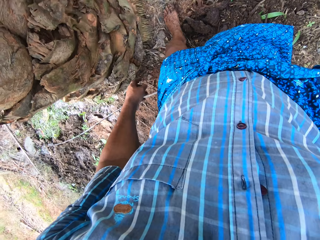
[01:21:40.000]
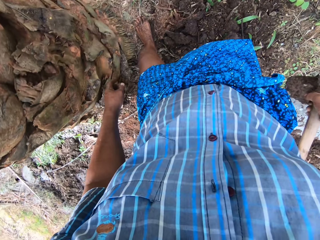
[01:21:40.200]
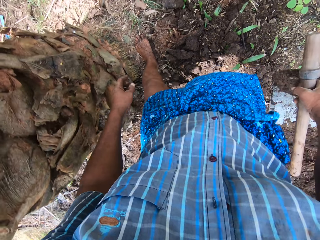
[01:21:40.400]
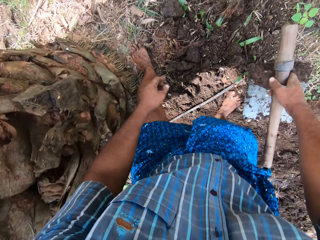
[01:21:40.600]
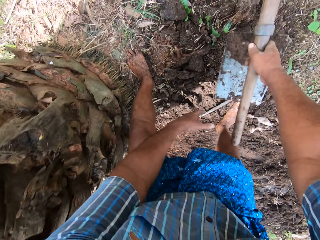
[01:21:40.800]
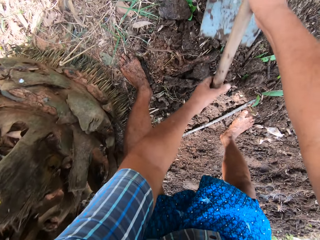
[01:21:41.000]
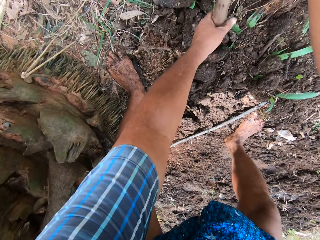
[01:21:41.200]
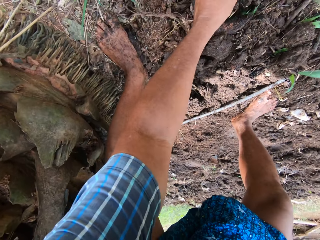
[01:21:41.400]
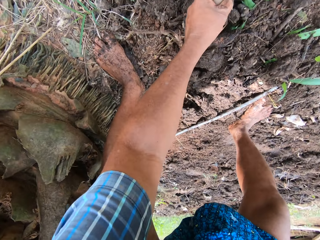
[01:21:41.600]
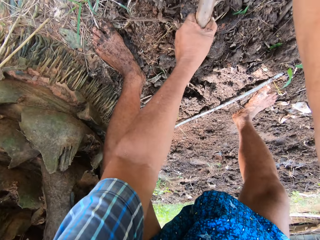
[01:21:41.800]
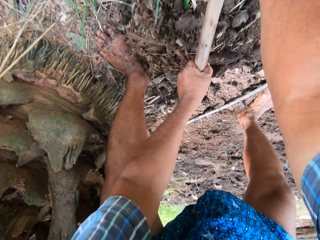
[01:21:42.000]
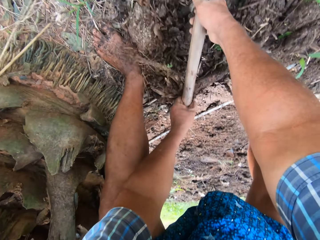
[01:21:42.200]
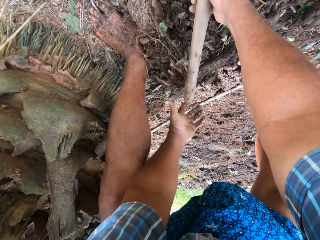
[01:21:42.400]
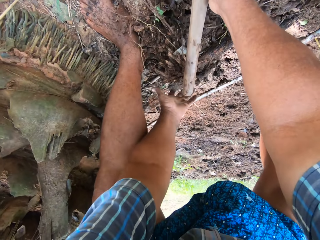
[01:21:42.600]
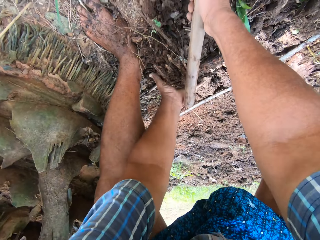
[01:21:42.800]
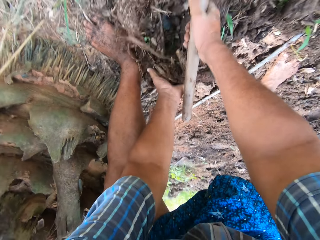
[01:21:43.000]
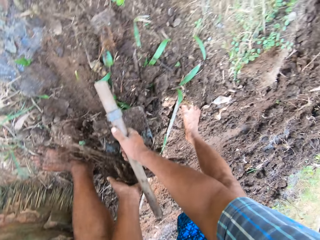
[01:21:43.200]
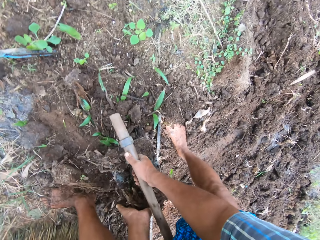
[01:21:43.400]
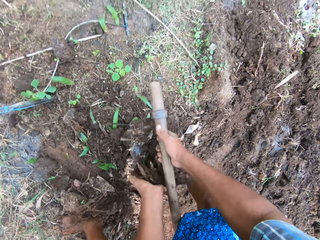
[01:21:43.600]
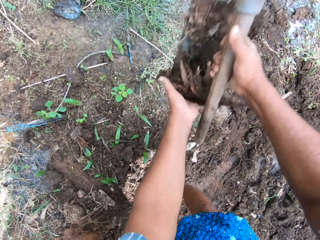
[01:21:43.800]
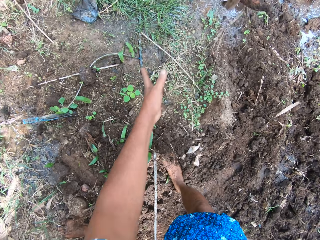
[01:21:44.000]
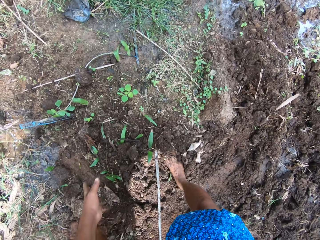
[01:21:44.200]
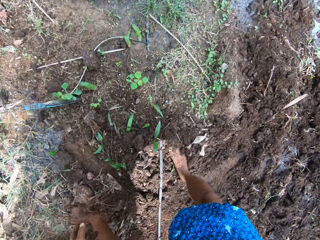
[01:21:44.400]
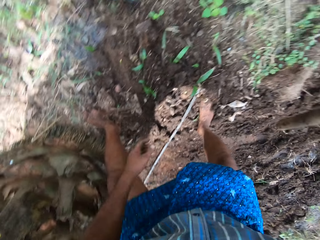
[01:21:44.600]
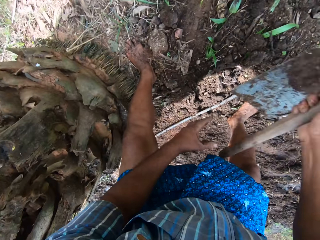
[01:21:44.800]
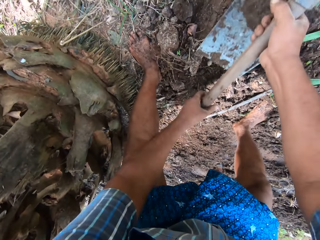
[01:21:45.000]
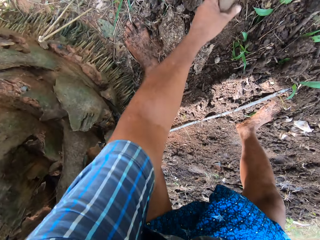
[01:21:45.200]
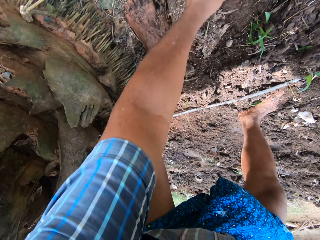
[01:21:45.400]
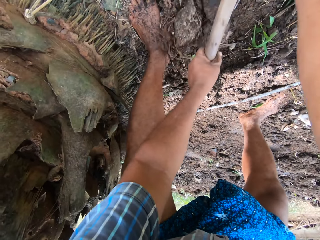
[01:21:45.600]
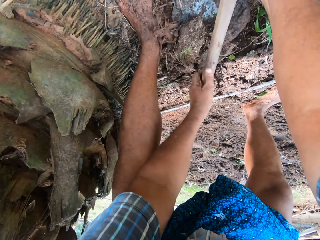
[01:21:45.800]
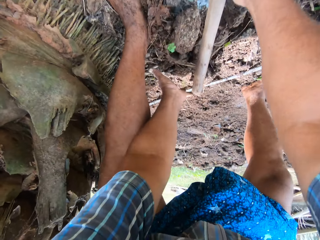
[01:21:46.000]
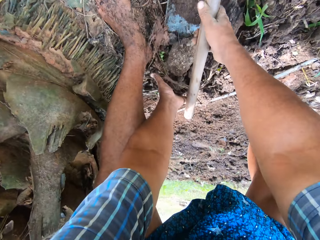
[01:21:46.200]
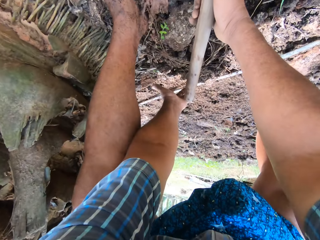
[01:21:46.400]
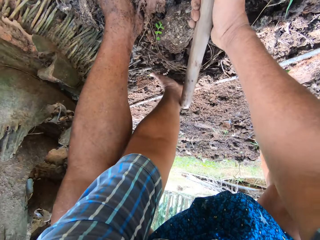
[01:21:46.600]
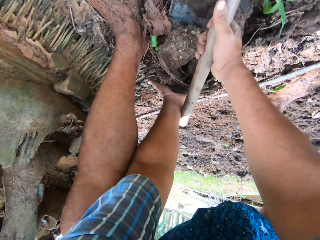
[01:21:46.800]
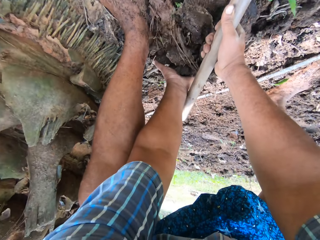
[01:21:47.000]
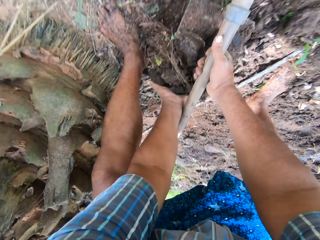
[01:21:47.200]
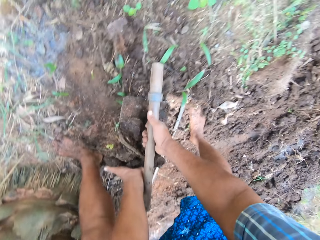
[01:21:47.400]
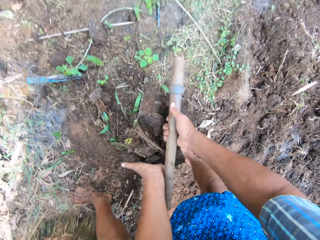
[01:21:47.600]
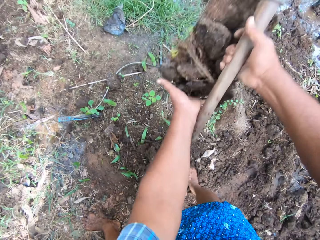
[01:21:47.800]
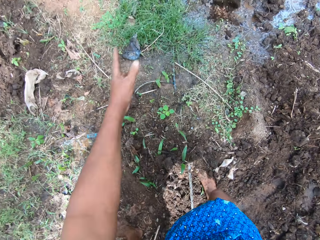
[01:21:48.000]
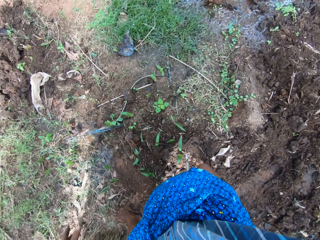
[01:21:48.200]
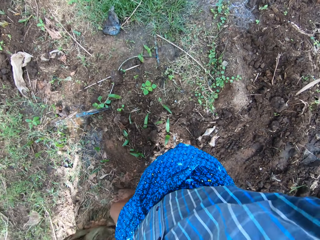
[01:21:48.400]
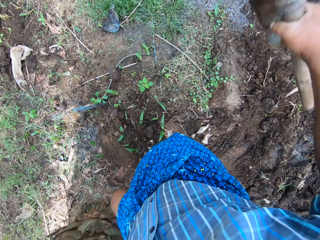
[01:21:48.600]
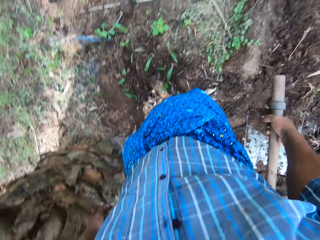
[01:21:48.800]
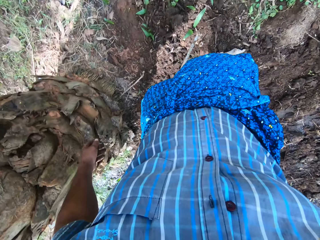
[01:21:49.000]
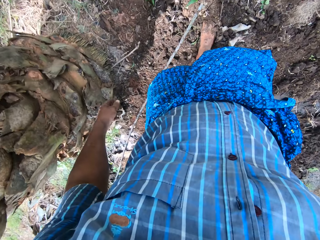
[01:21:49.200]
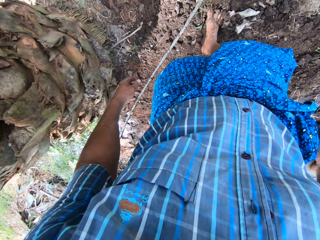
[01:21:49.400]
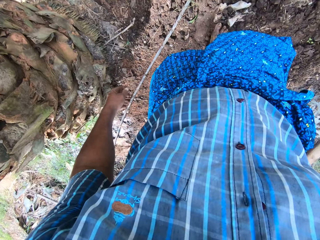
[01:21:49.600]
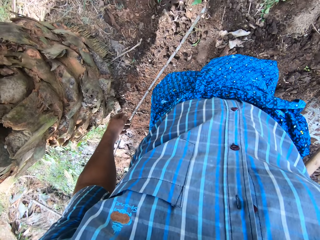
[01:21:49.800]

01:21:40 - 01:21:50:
The camera wearer moves a few steps. They hold the digging hoe with both hands and pack sand from the ground with the digging hoe. They plough the ground. They scoop soil from the ground. They throw the sand in the field stream. They hold the digging hoe with both hands and pack sand from the ground with the digging hoe. They plough the ground. They scoop soil from the ground. They throw the sand in the field stream.

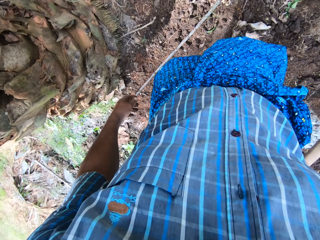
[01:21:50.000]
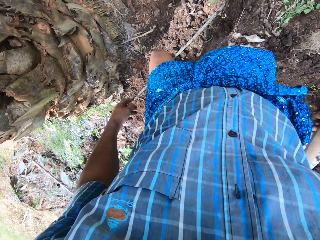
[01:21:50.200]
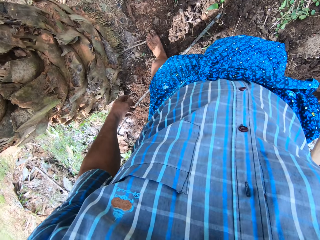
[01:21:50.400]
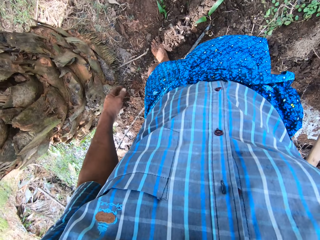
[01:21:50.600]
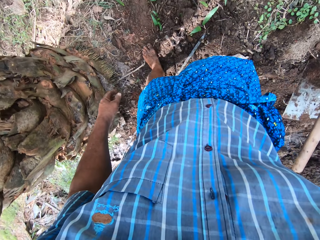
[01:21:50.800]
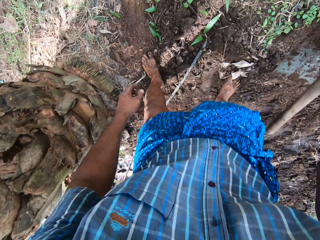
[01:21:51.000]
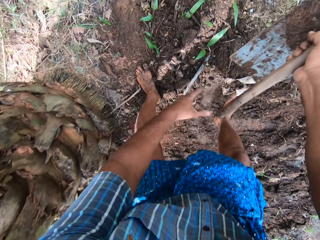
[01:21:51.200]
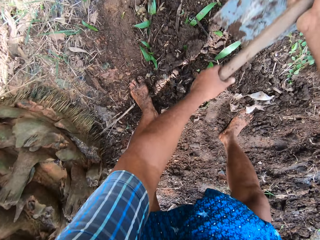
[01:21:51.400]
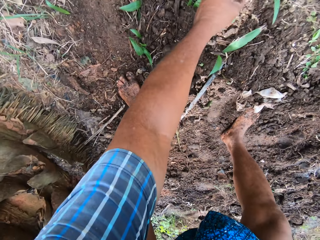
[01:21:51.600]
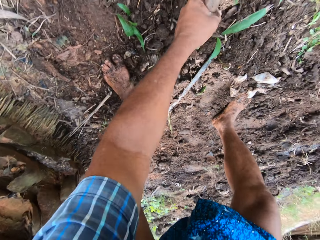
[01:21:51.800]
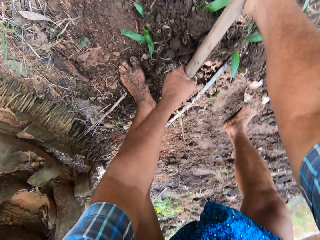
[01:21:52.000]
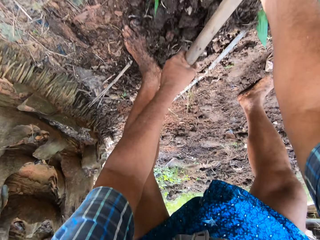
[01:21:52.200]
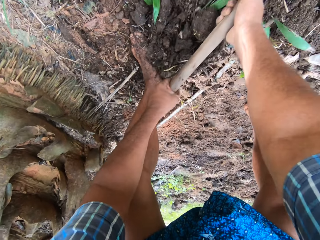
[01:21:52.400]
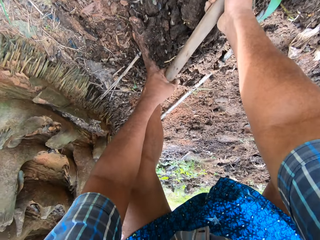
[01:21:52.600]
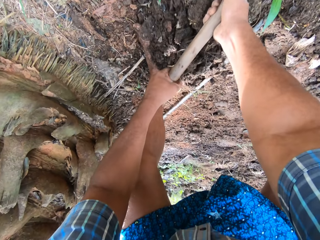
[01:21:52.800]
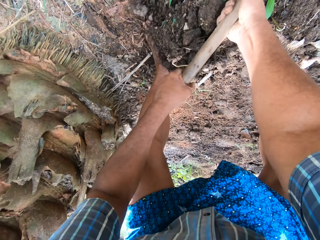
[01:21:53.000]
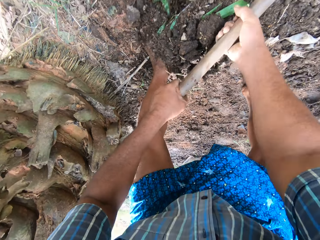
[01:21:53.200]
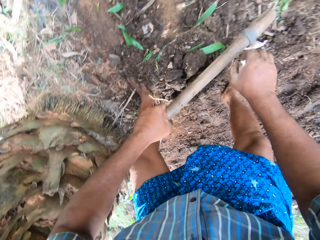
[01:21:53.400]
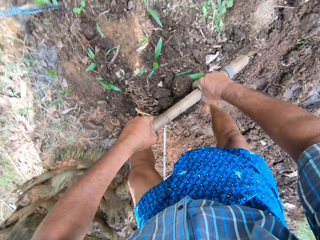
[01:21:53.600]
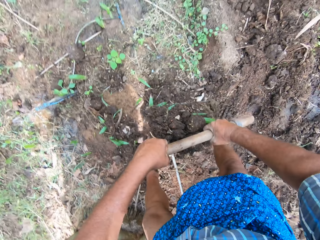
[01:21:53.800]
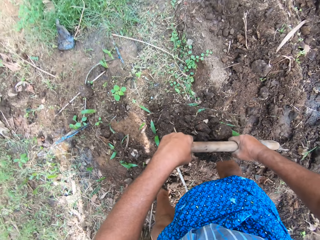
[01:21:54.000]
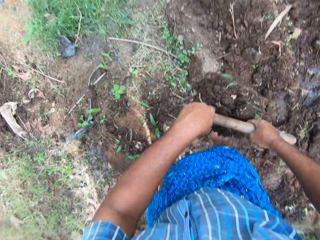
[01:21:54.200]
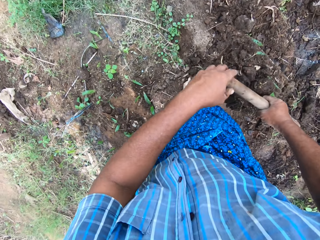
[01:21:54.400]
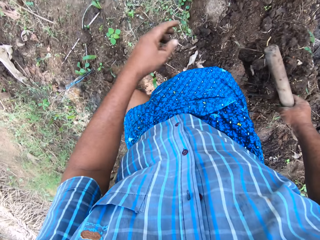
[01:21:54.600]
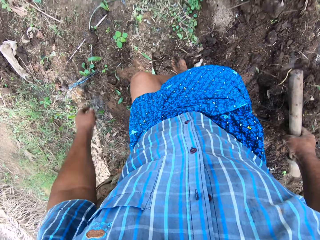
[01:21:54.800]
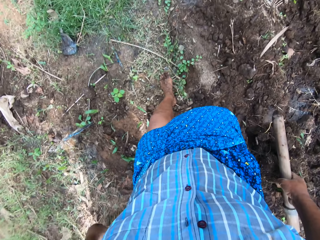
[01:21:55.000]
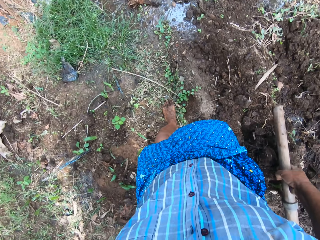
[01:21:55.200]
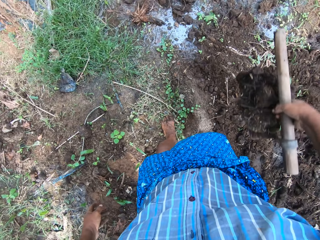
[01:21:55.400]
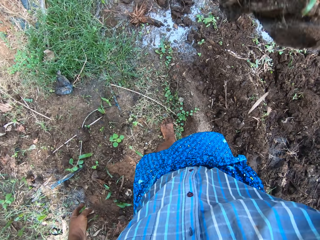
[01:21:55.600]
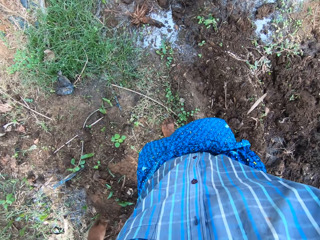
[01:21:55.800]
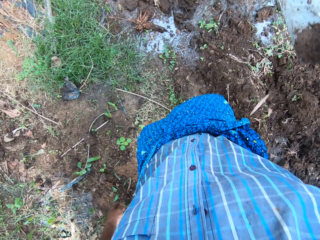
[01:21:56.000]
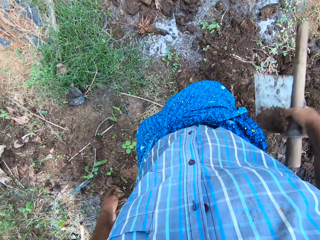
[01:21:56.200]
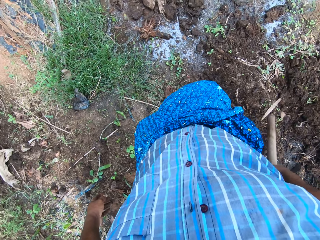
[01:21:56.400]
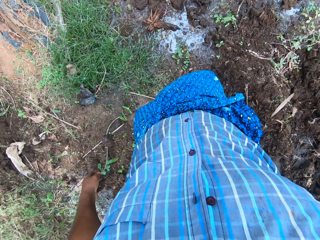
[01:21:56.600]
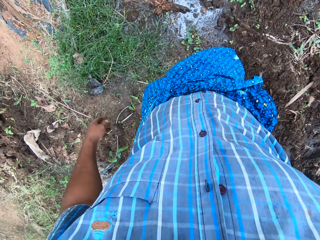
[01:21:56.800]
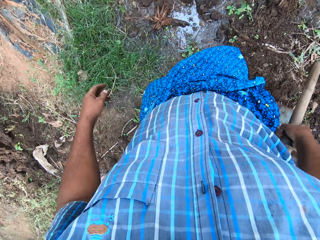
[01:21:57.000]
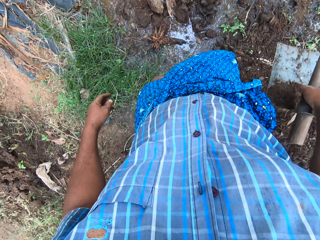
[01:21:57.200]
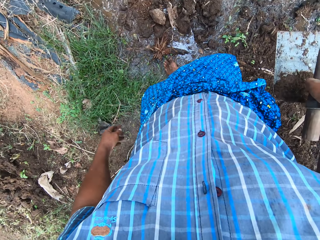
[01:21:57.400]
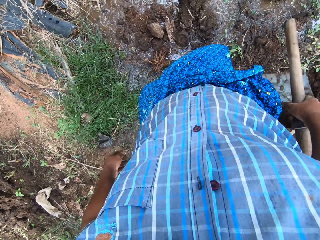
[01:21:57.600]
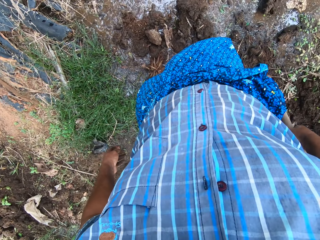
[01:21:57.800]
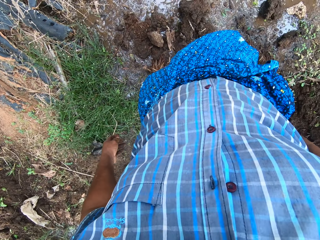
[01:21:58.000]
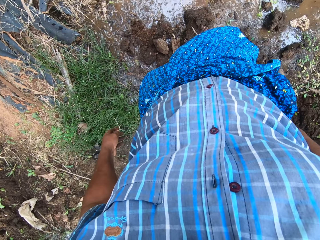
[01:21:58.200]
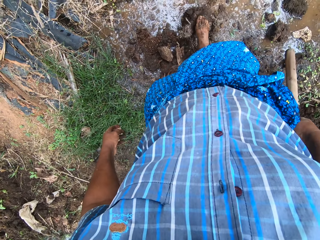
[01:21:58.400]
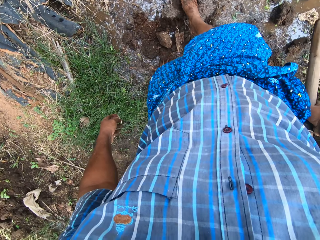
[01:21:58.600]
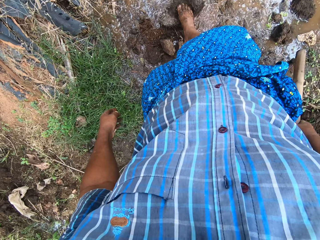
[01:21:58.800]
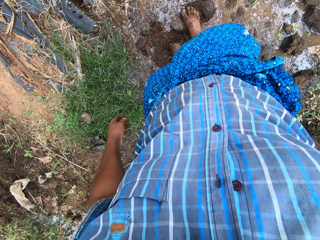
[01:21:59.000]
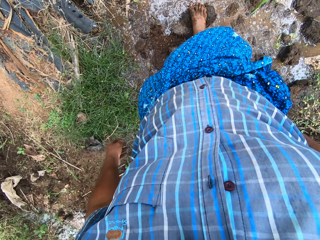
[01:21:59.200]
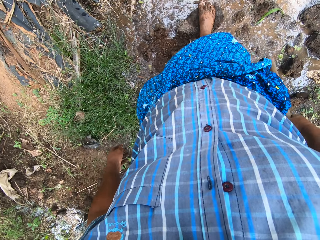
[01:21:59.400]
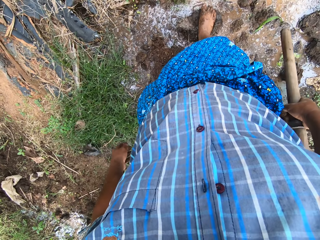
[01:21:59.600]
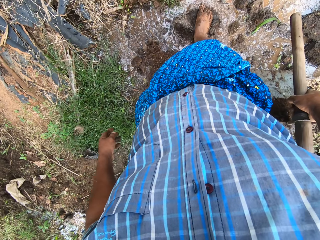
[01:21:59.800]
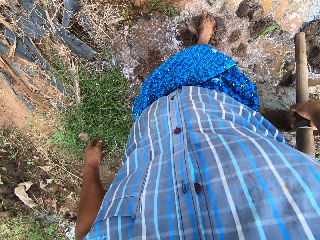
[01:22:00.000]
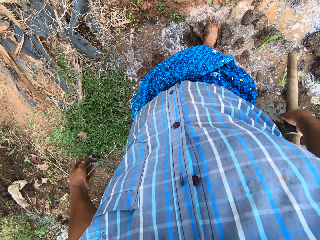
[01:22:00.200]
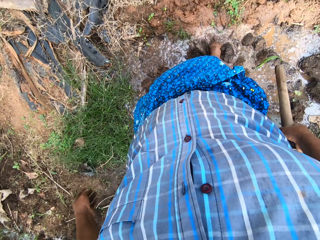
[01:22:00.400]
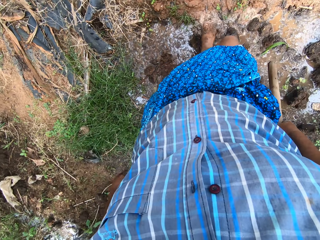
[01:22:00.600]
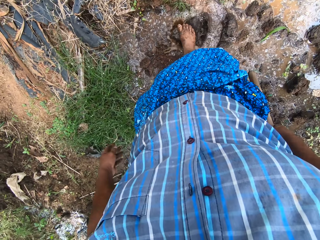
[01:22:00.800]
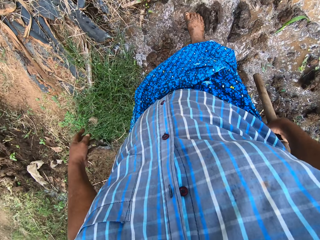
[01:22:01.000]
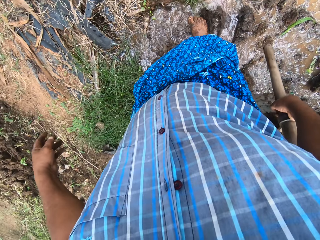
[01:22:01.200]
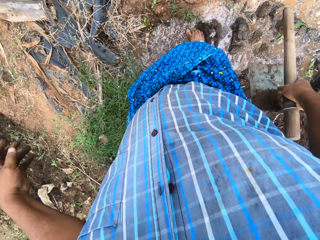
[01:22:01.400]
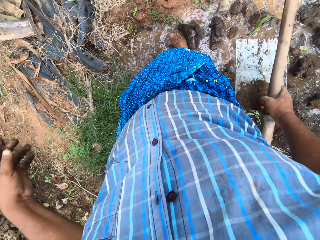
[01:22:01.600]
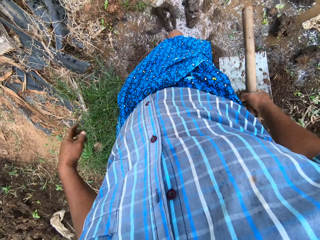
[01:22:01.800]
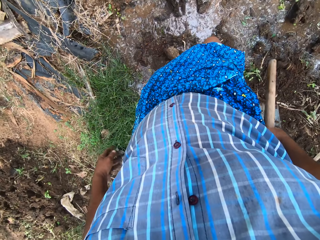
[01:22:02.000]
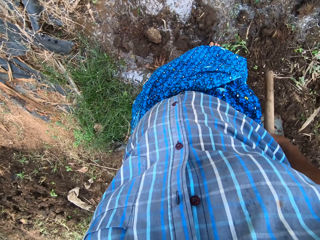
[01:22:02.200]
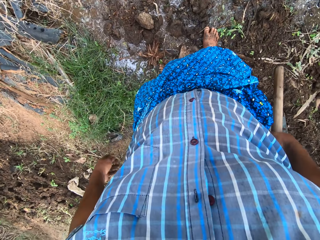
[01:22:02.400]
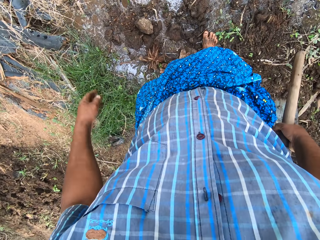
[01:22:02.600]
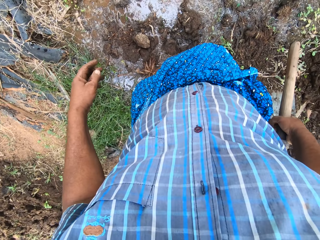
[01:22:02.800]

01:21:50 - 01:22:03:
The camera wearer holds the digging hoe with both hands and packs sand from the ground with the digging hoe. He ploughs the ground. He scoops soil from the ground. He walks close to the field stream. He holds the digging hoe with his right hand. He throws the sand in the field stream. He walks to the field stream. He moves a soil crumb with his leg. He disperses the sand with his legs. He breaks the crumb with his leg.
